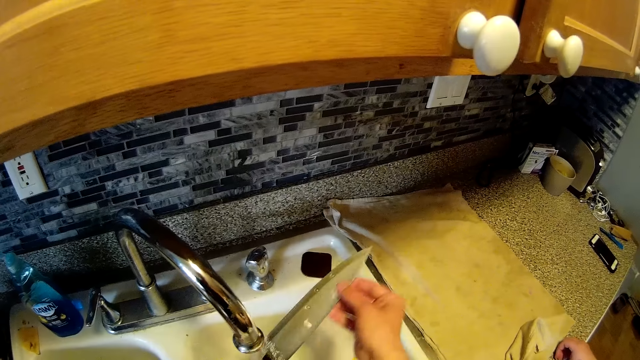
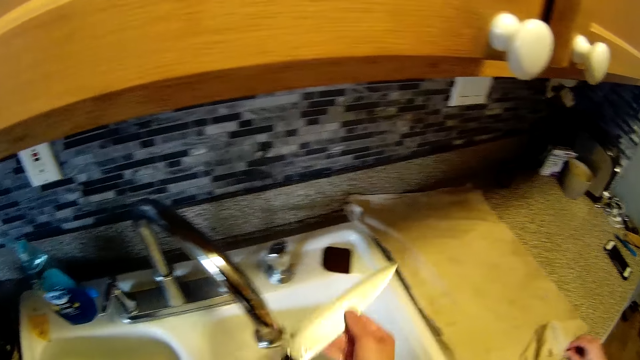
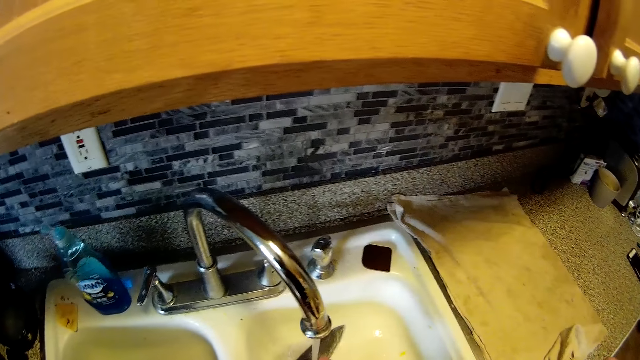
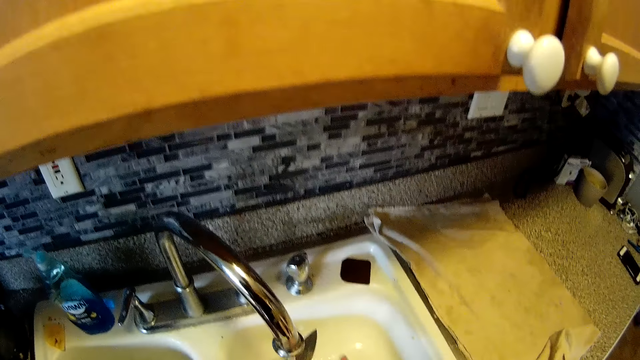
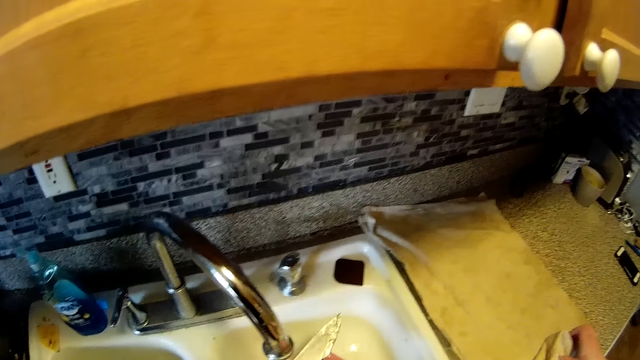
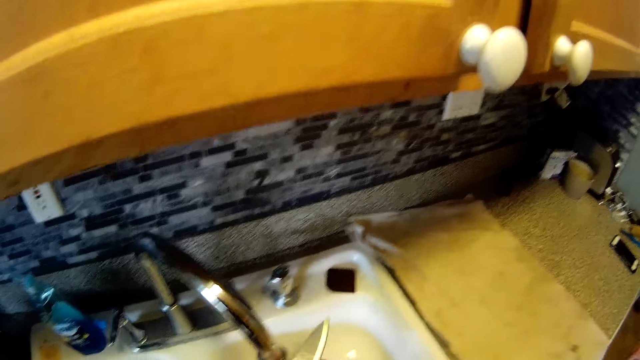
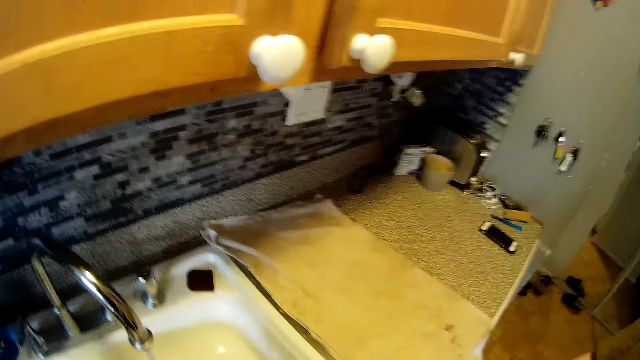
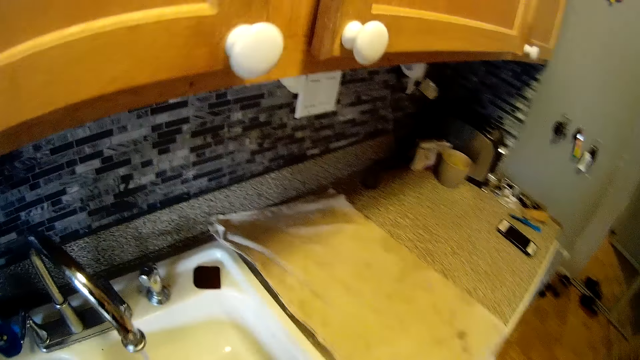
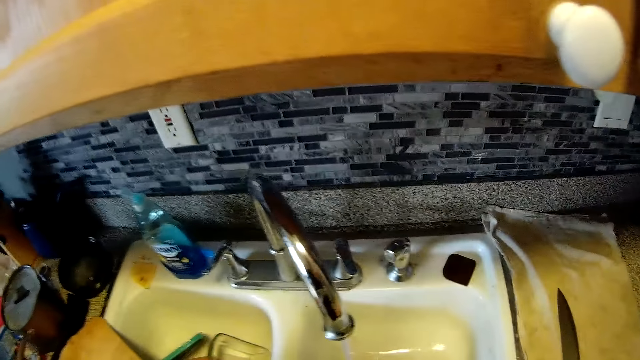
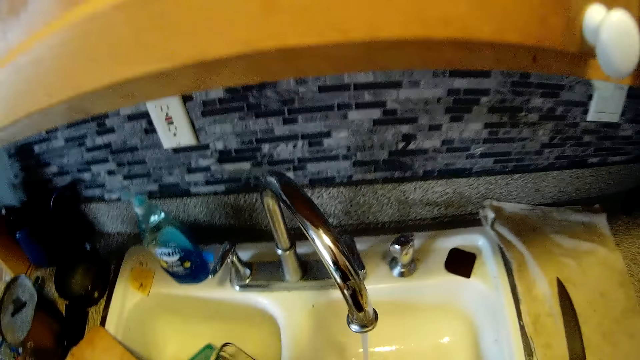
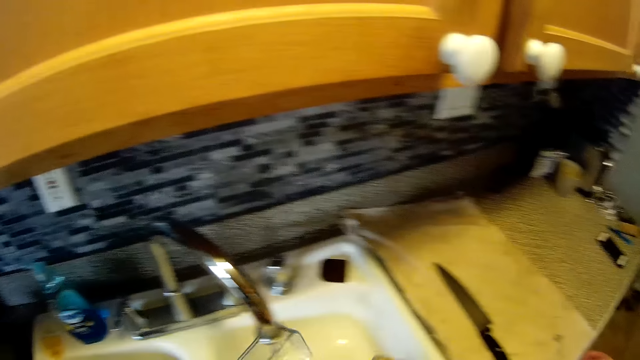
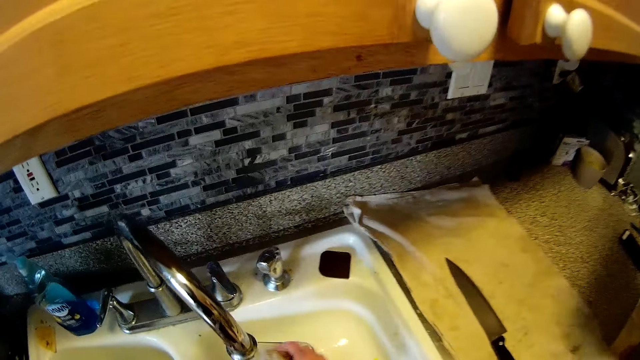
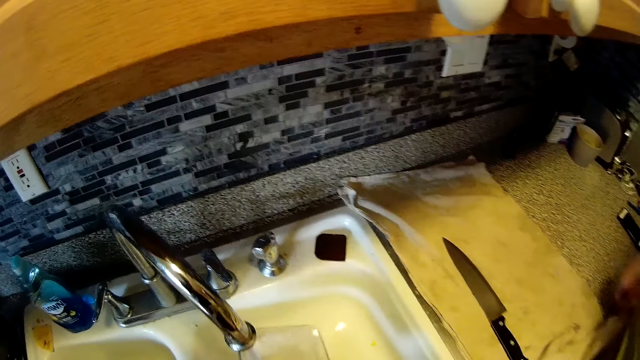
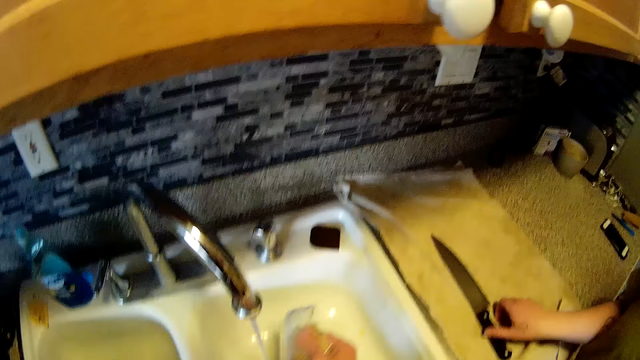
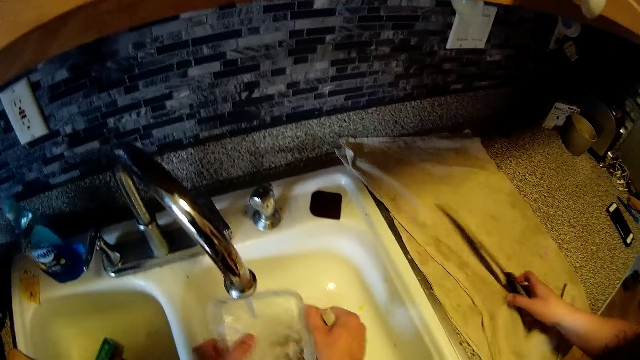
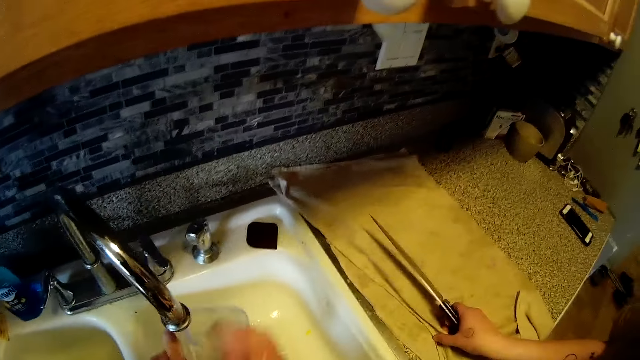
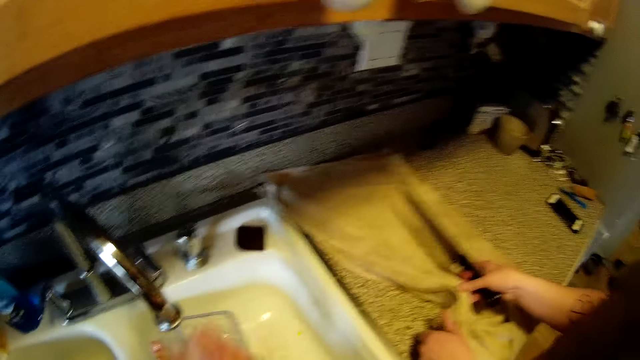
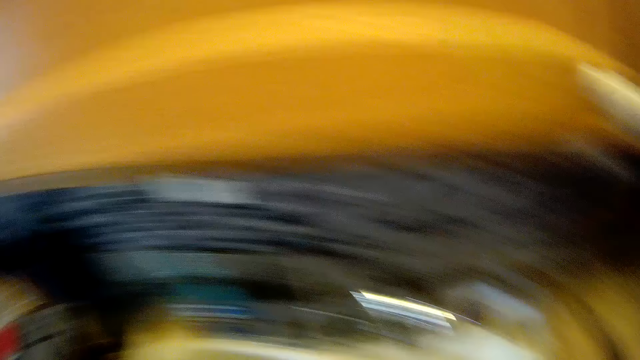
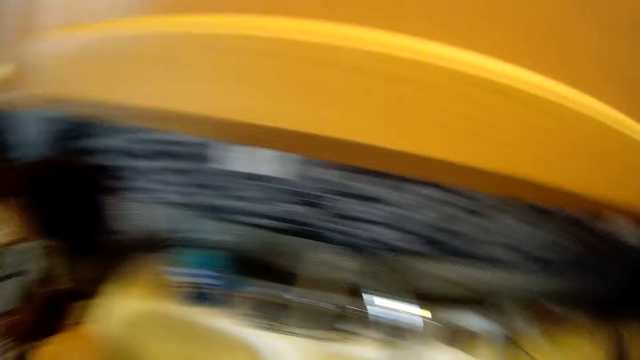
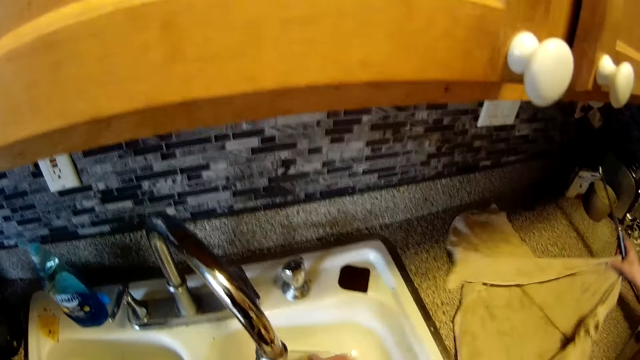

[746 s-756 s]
The camera wearer drops the knife on the towel on the kitchen slab with his right hand. He picks a bowl in the kitchen sink with his left hand. He washes the bowl in the sink with both hands. He picks the knife from the cabinet. The woman picks the knife on the kitchen slab with her right hand. She picks the towel on the kitchen slab with both hands, and spreads the towel on the kitchen slab with both hands.

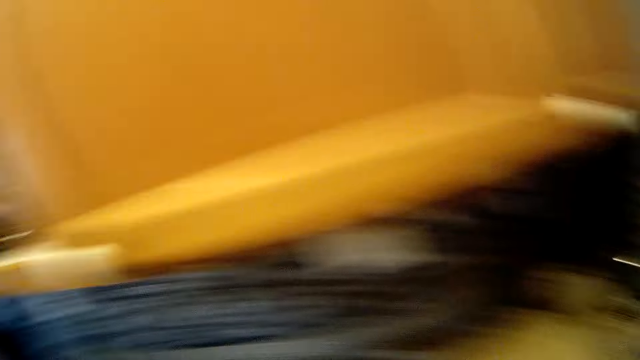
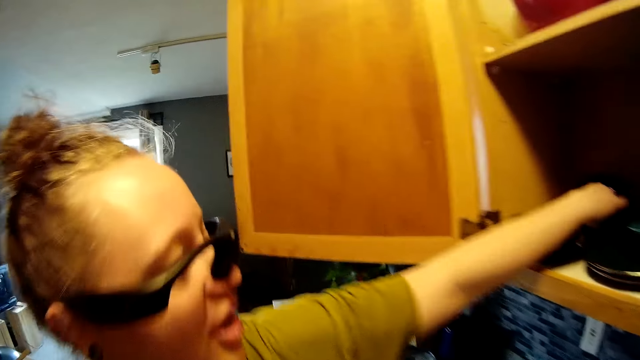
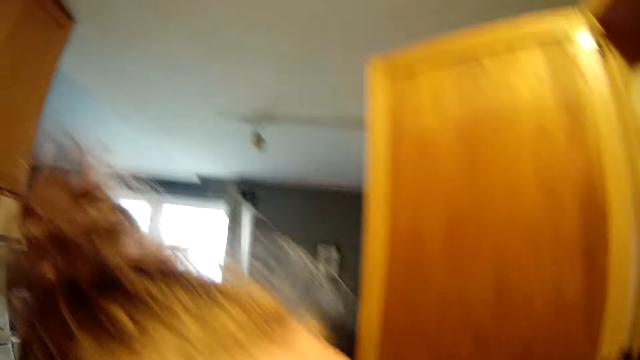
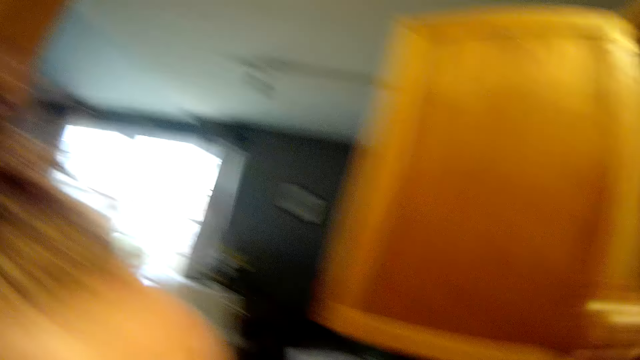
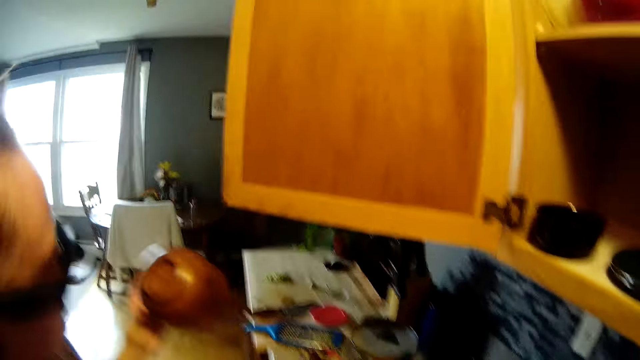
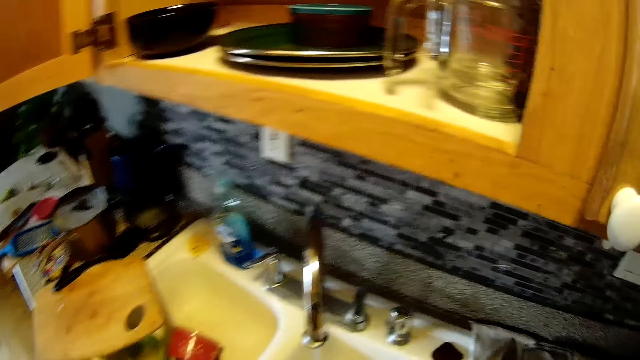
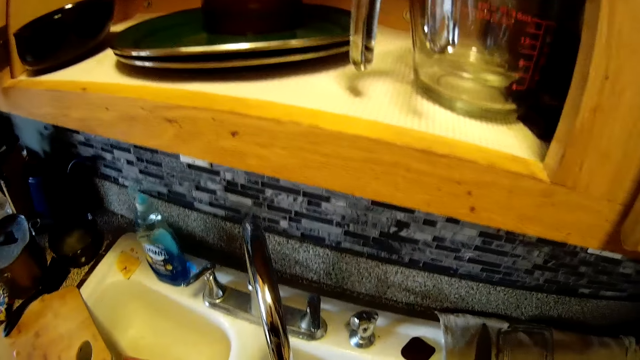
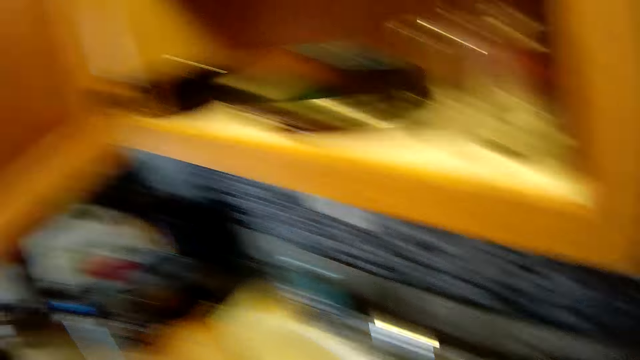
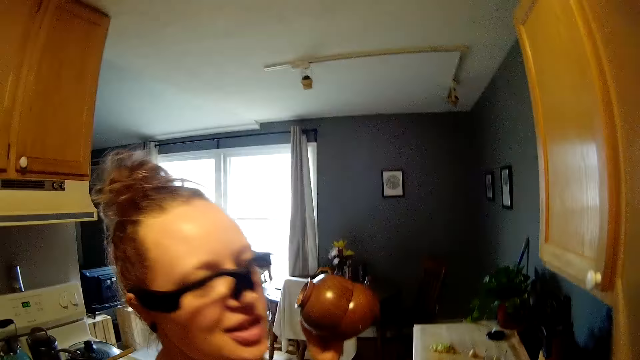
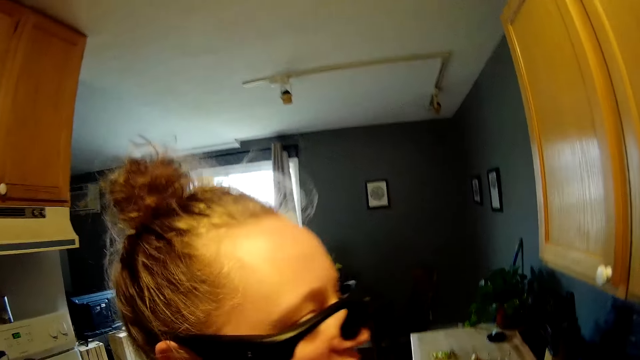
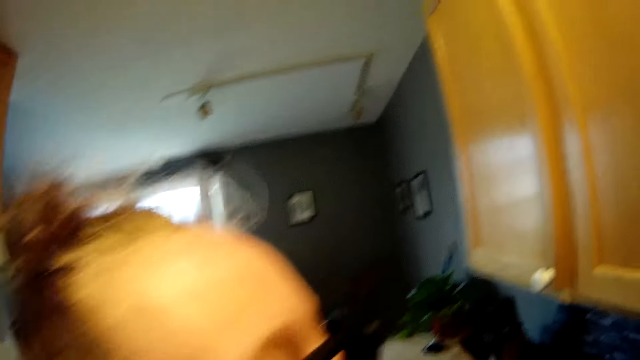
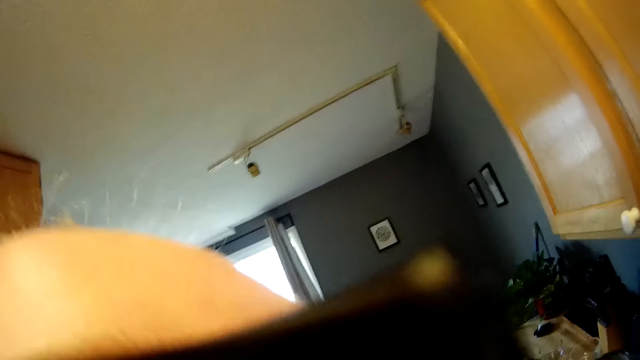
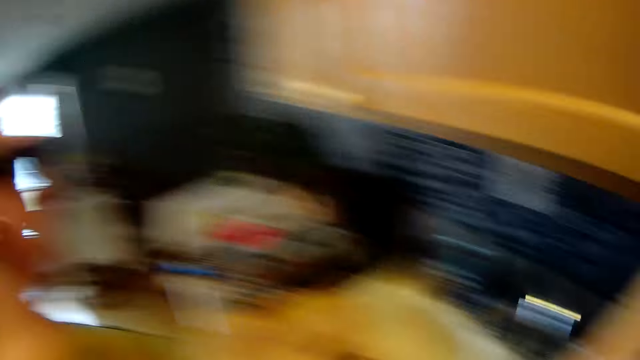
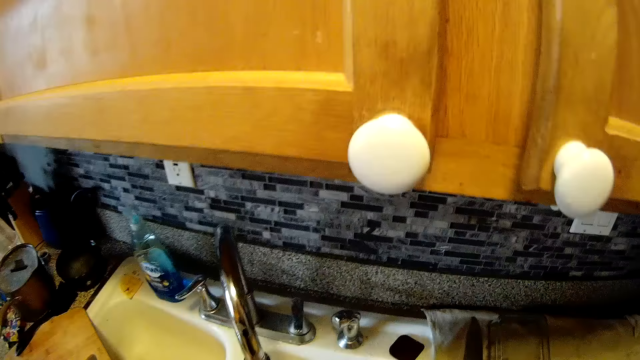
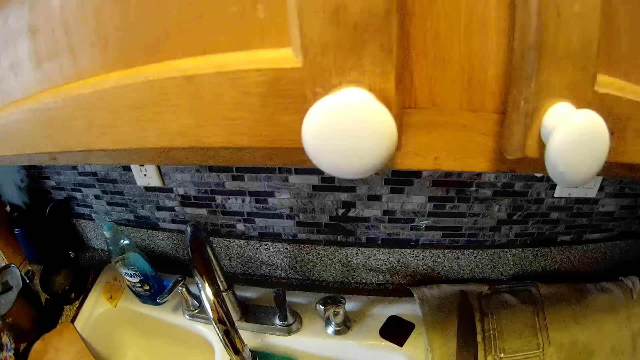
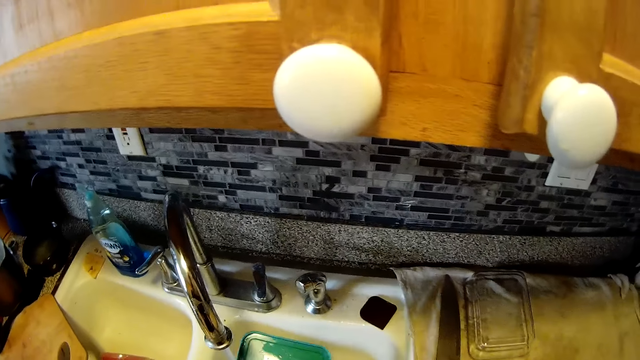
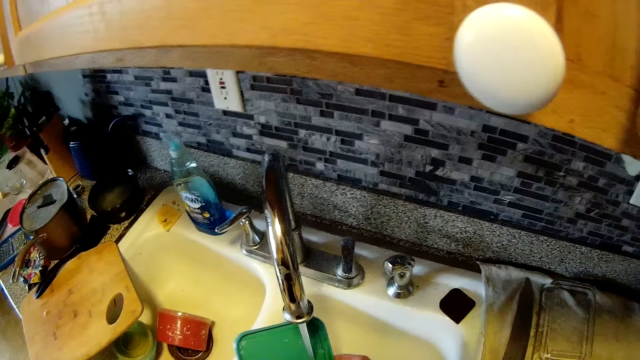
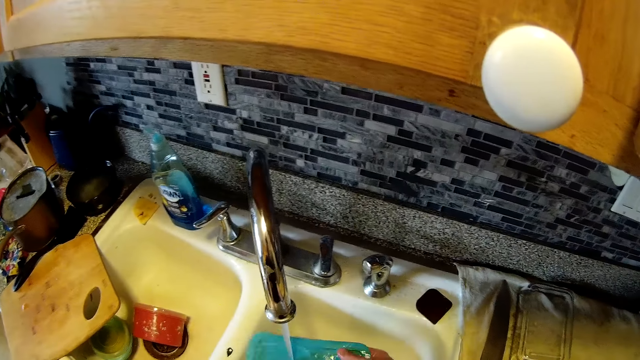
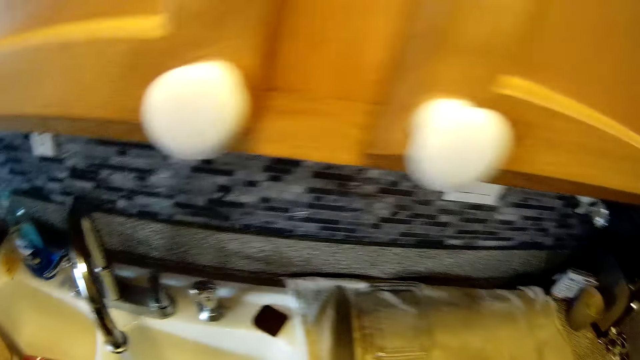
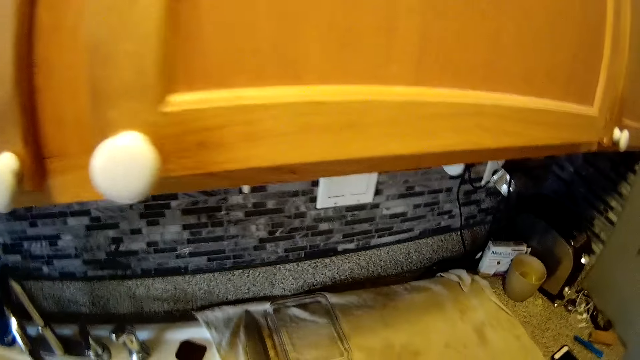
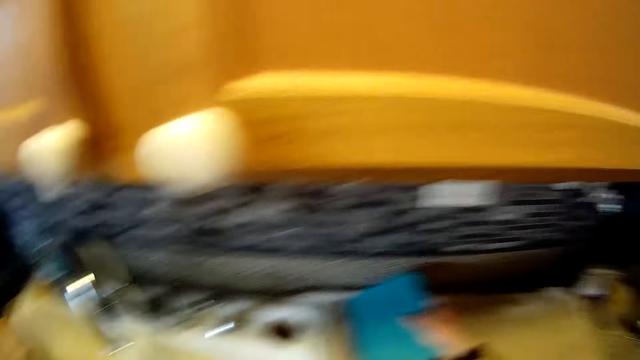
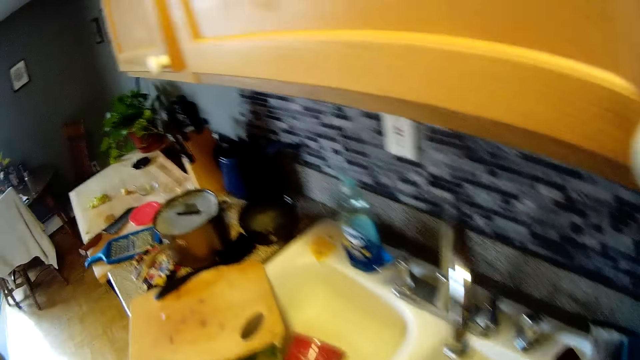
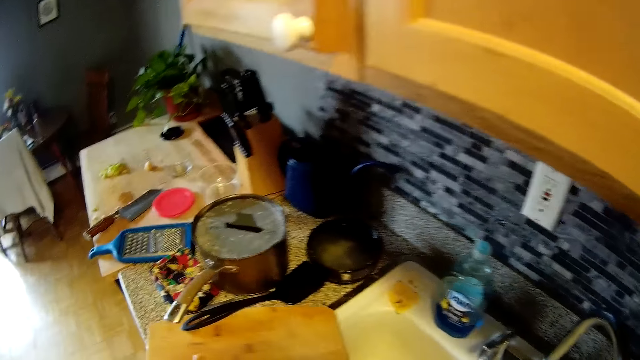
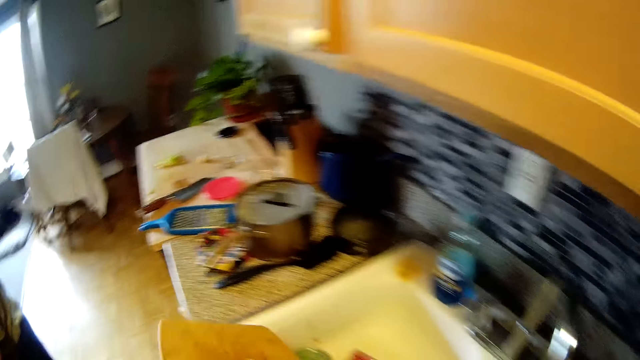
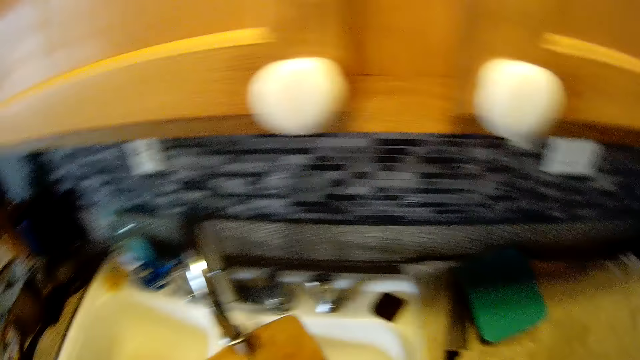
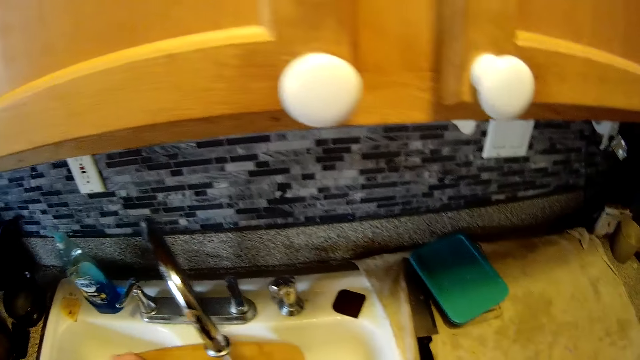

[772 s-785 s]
The camera wearer picks a plate from the cabinet with his left hand. He closes the cabinet with his left hand. The woman kisses the camera wearer. The camera wearer washes a plastic cover in the kitchen sink with his hands. He puts the plastic cover on the kitchen slab with his right hand. He picks a chopping board with his left hand on the kitchen sink.
